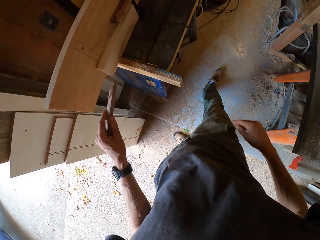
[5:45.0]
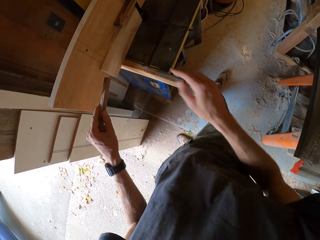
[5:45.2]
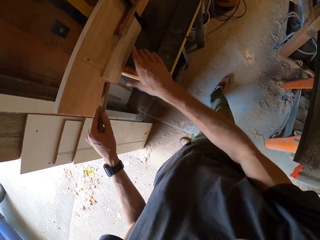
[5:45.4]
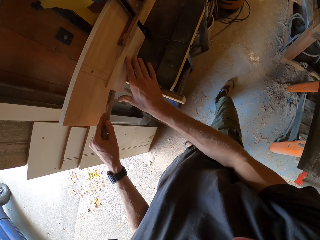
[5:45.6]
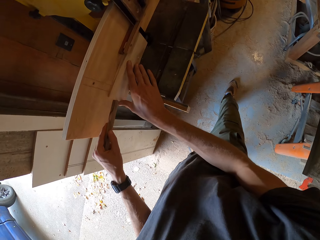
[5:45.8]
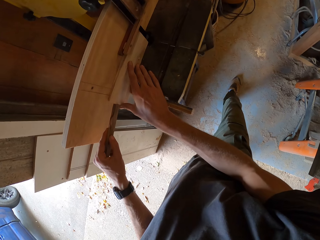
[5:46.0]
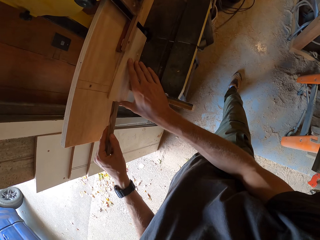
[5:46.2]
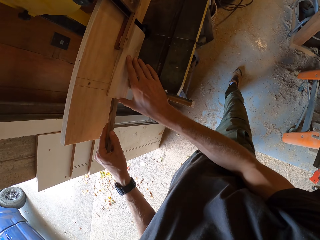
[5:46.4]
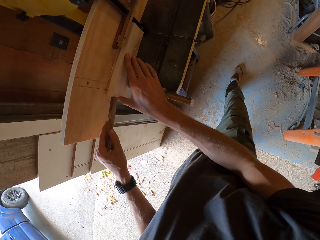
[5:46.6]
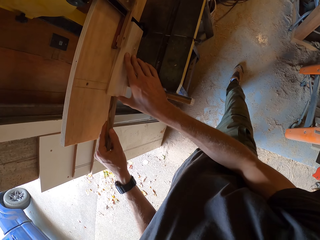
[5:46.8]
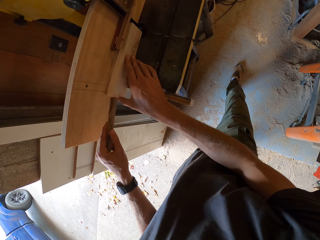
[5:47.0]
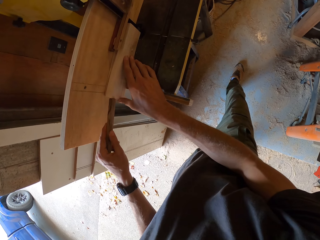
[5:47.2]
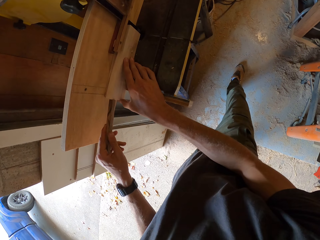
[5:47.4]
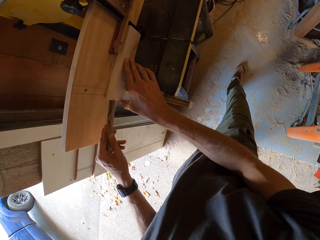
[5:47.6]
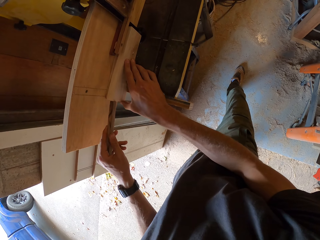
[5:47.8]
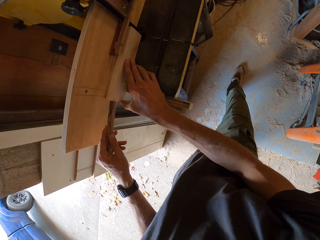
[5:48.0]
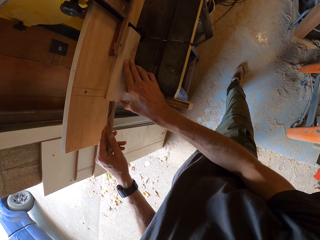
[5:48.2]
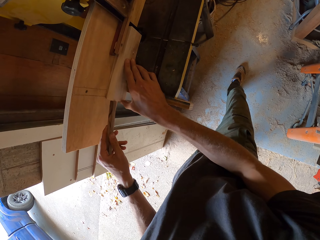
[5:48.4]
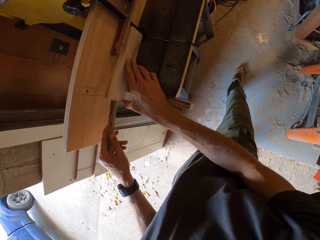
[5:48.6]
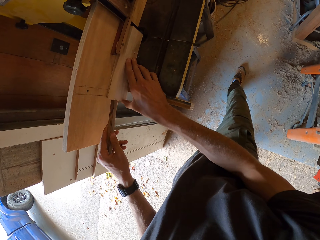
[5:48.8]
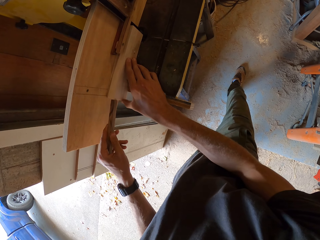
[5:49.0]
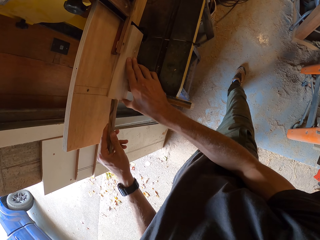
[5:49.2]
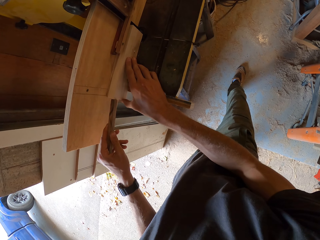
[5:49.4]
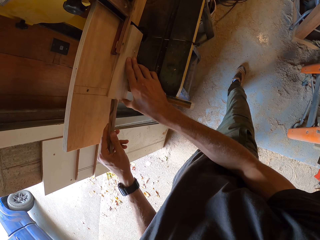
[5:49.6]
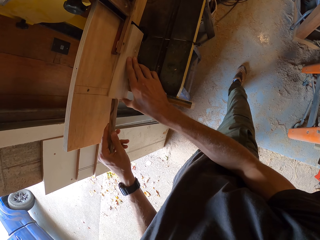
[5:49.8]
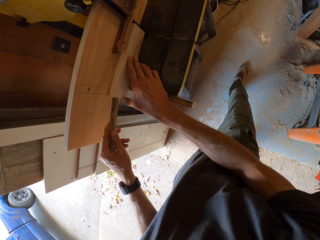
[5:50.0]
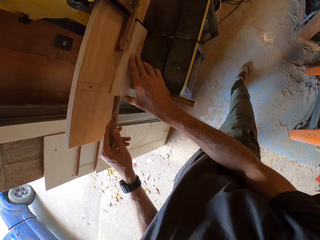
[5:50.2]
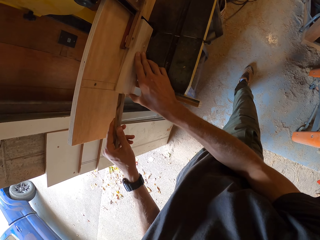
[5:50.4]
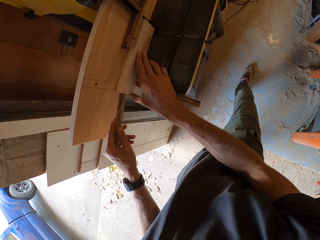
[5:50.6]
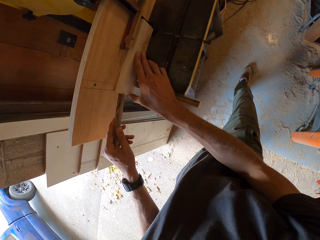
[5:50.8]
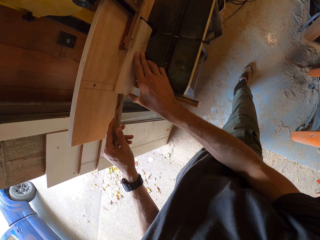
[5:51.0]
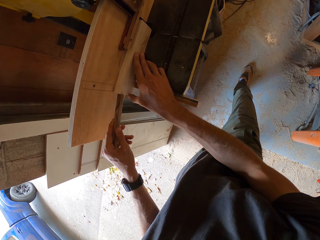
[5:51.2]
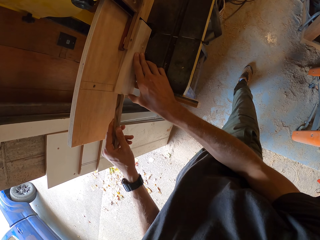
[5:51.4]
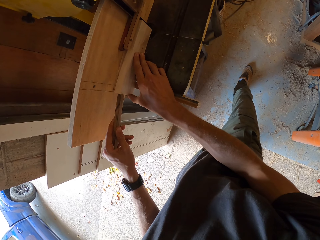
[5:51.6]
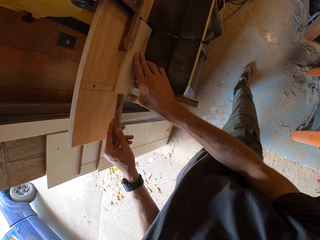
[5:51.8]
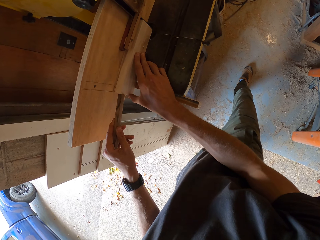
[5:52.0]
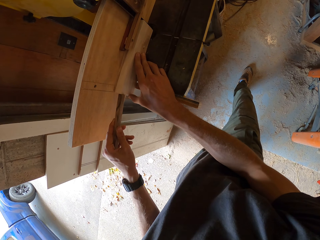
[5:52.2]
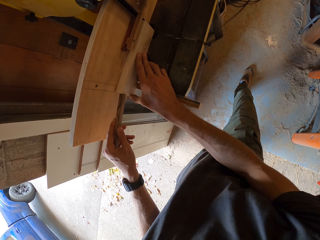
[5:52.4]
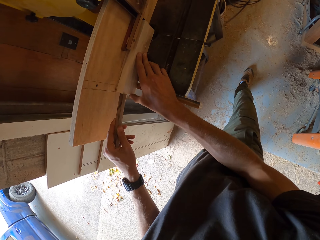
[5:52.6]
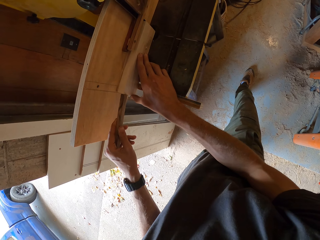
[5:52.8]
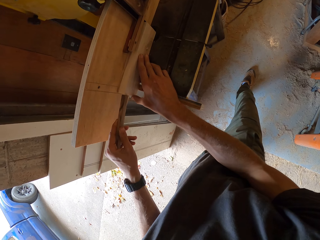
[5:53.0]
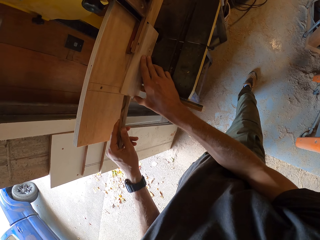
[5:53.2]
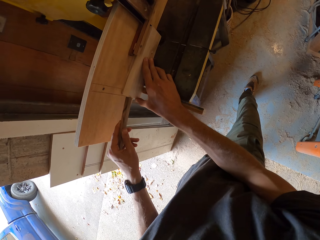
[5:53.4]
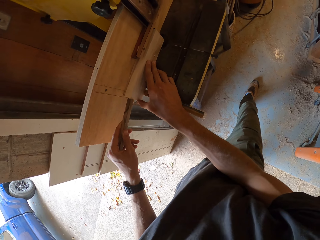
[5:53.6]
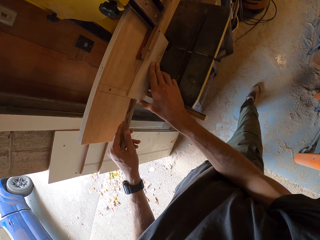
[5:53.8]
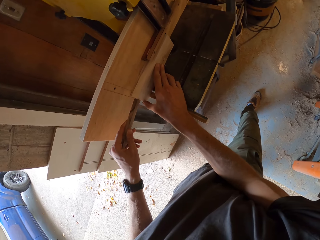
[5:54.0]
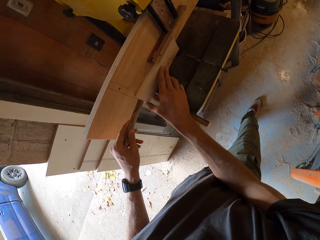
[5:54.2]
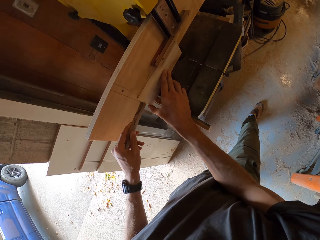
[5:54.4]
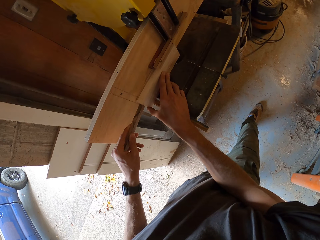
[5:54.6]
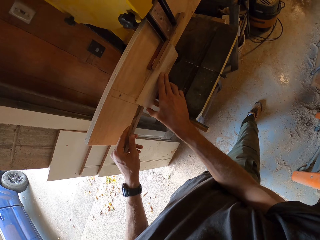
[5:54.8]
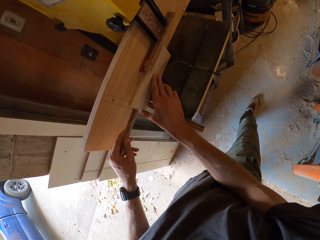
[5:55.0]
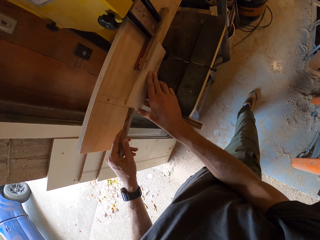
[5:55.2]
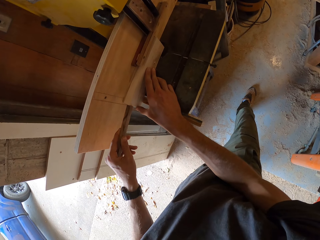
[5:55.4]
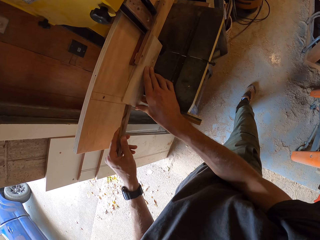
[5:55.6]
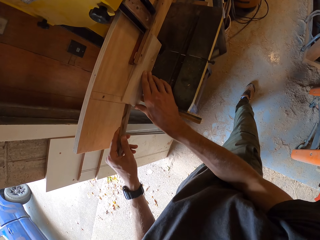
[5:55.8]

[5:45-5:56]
The camera wearer splits the plank with the band saw and the small wood.

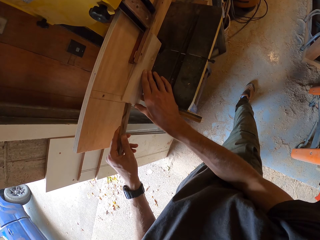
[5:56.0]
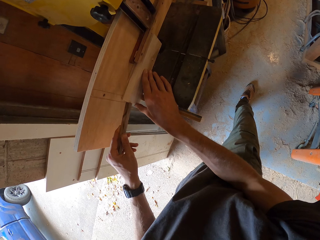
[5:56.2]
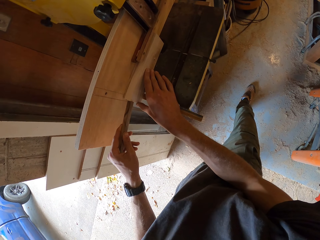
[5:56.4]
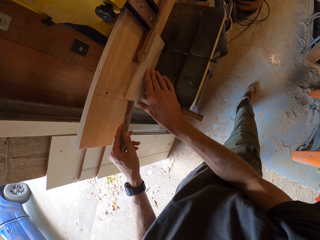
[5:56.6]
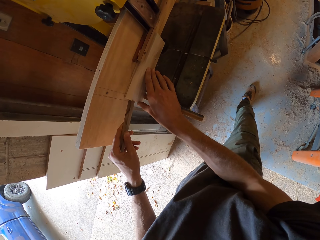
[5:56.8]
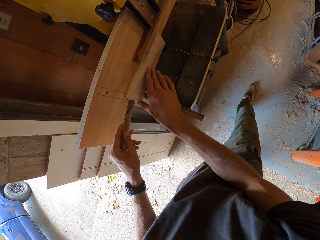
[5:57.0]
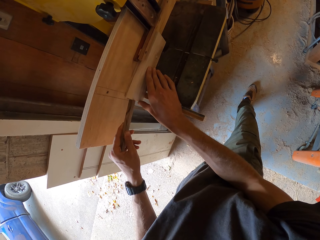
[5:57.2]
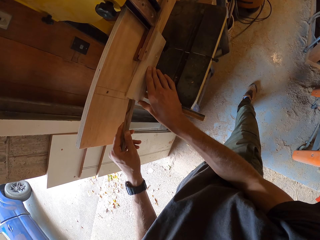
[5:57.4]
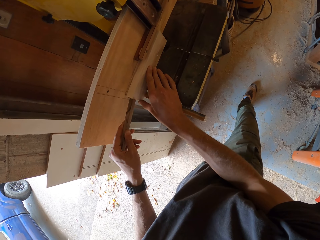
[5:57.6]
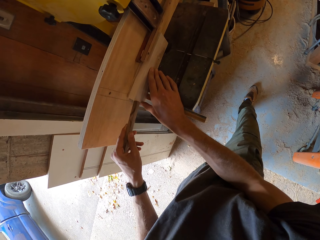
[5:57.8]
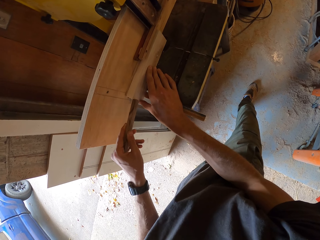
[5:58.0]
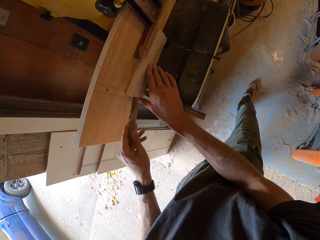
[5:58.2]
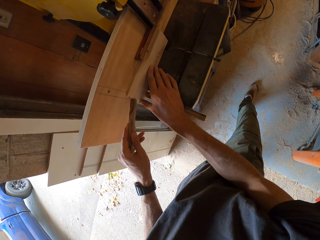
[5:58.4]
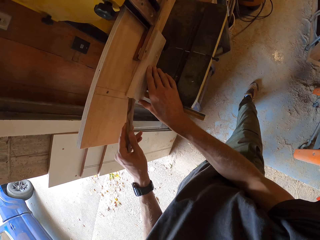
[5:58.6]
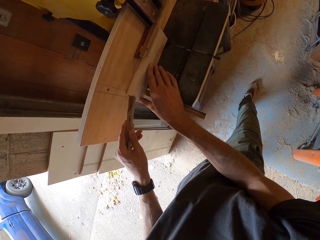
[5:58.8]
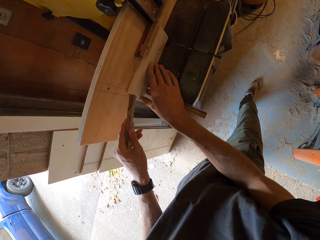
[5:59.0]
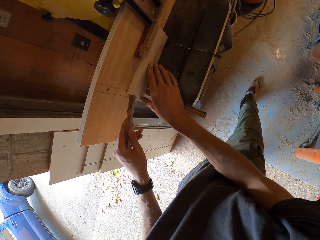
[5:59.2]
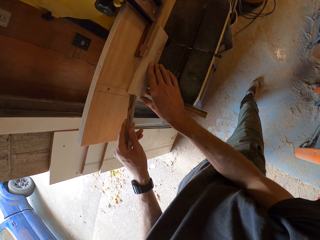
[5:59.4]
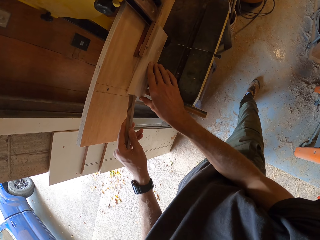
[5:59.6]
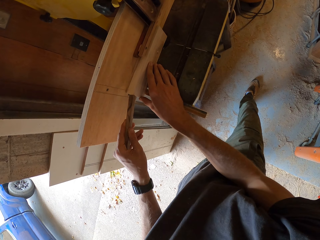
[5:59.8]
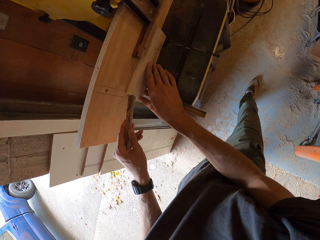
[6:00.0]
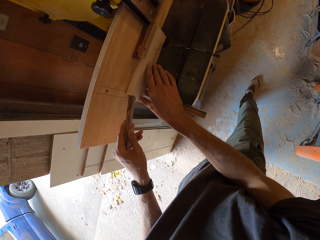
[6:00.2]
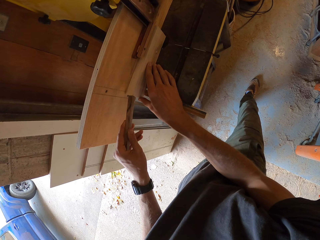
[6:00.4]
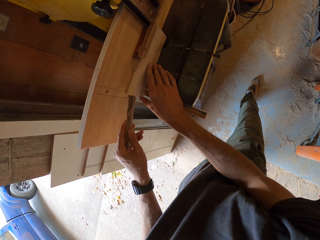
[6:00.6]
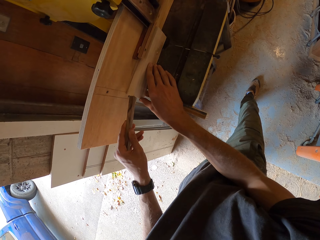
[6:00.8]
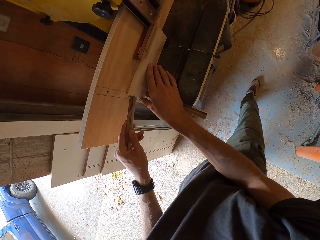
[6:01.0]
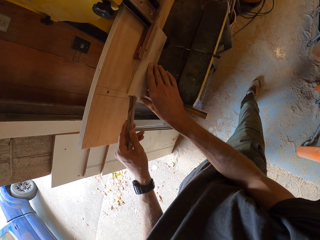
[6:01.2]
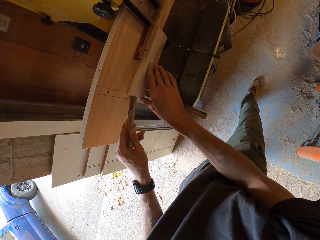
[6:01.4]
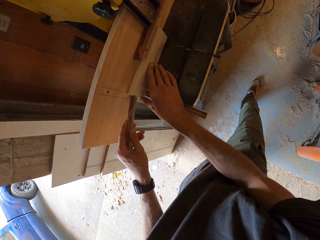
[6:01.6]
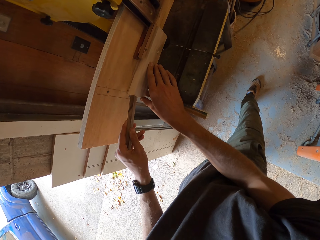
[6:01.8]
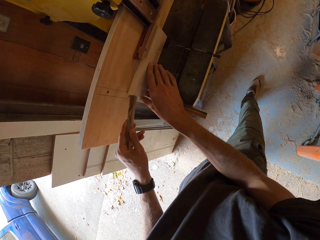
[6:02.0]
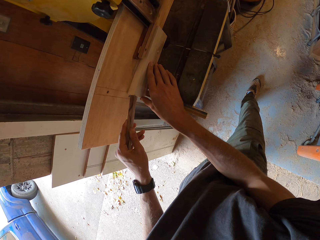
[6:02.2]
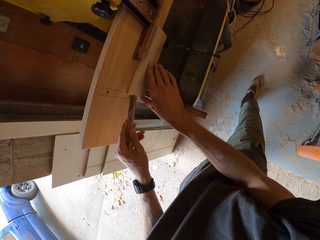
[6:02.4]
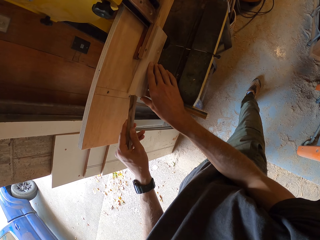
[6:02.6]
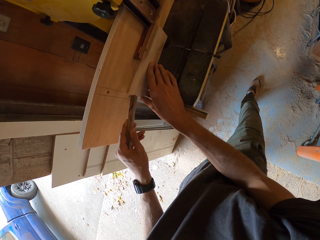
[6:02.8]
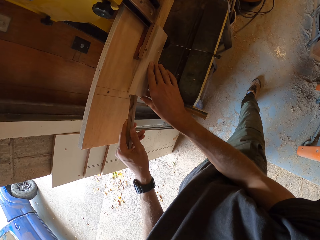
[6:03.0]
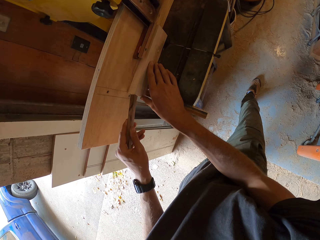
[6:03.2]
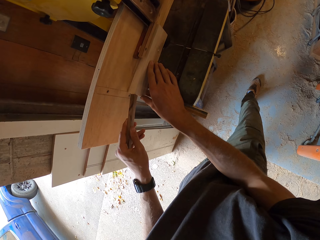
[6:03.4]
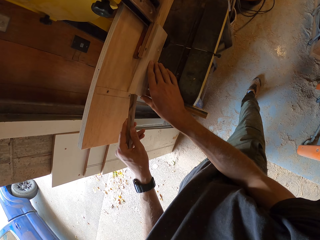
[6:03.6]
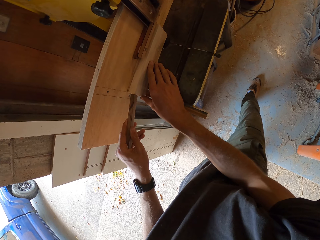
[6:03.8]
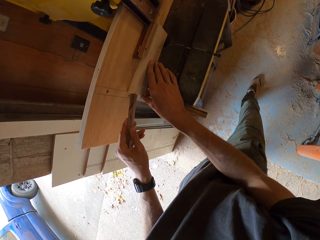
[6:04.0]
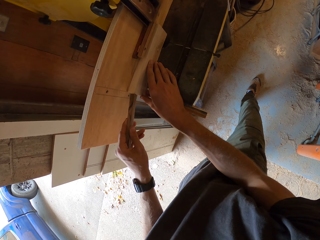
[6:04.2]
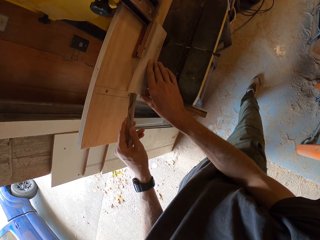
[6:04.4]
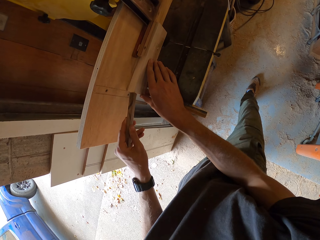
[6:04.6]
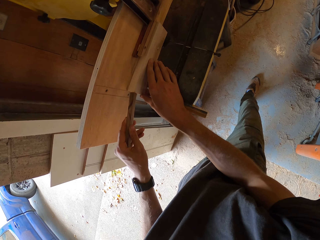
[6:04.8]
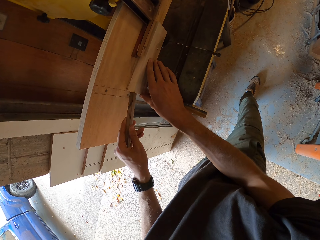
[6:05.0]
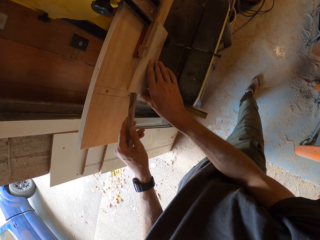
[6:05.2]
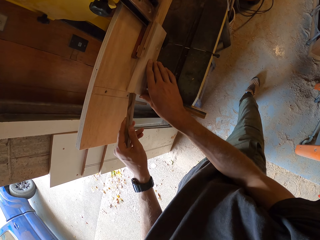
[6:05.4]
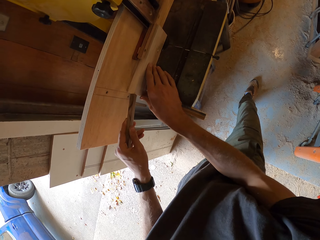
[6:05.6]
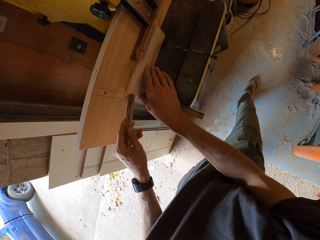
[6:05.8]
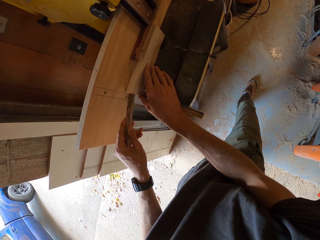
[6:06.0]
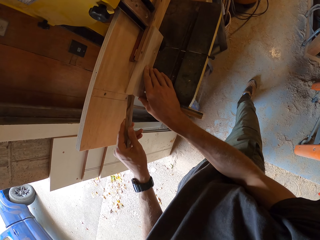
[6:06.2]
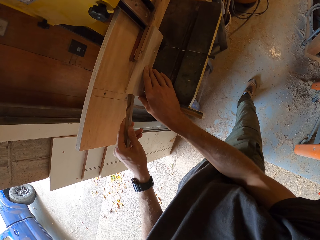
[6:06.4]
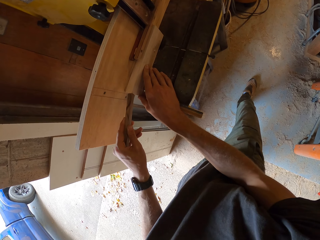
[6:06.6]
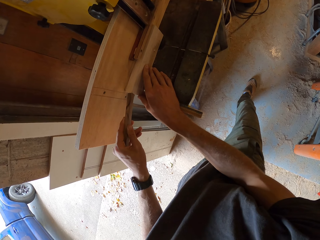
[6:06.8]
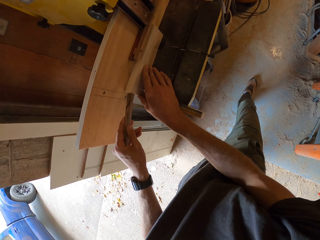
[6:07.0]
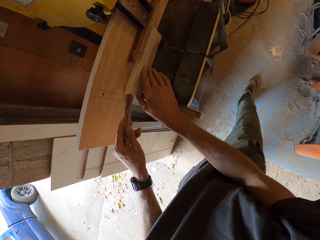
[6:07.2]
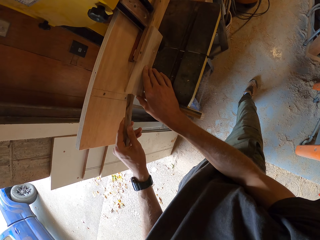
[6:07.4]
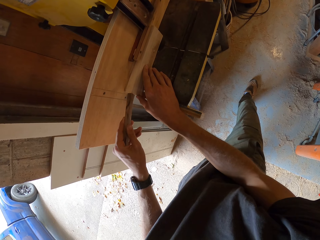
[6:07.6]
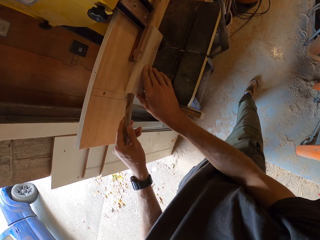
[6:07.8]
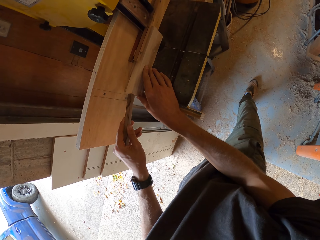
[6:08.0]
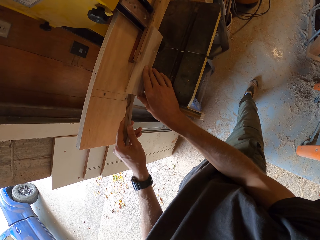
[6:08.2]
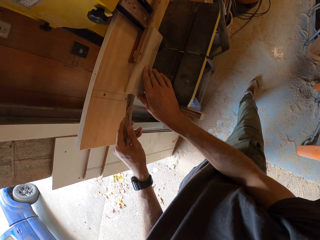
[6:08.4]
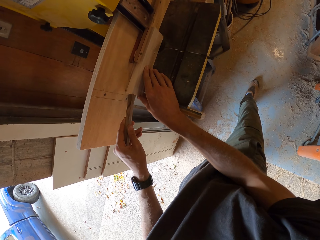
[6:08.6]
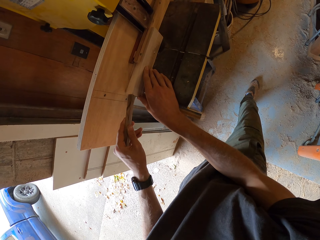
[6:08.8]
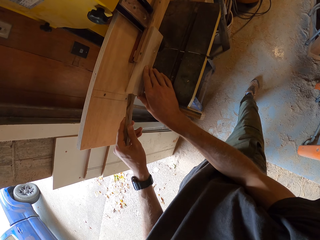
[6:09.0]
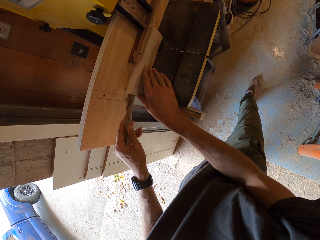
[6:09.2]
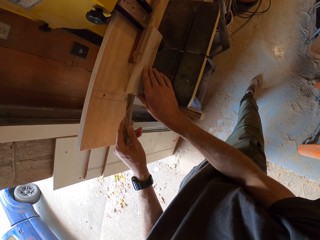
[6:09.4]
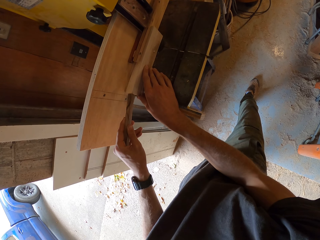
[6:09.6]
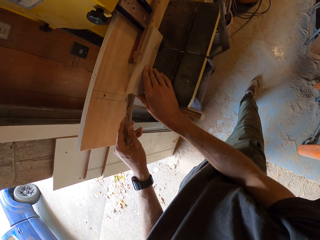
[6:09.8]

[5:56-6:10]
The camera wearer moves his hand. He cuts the timber.
